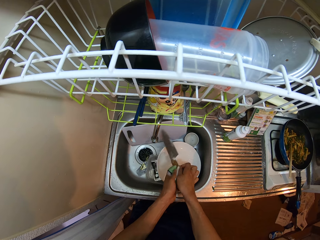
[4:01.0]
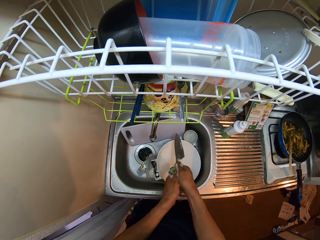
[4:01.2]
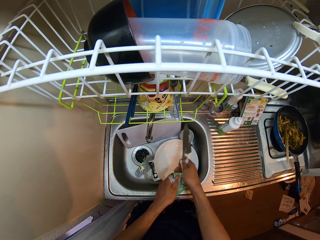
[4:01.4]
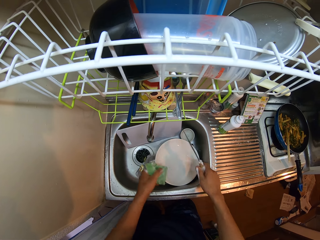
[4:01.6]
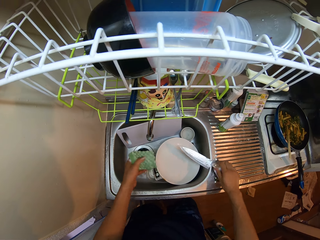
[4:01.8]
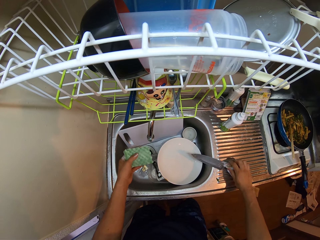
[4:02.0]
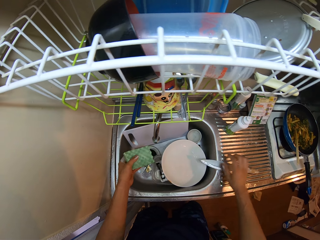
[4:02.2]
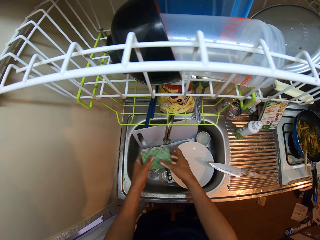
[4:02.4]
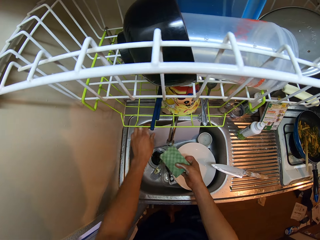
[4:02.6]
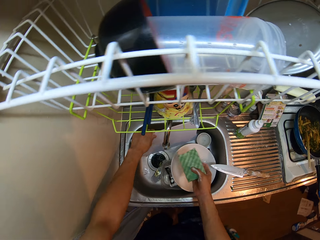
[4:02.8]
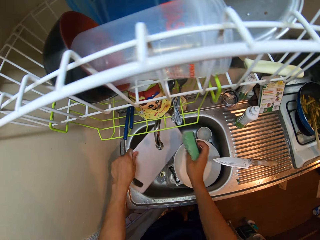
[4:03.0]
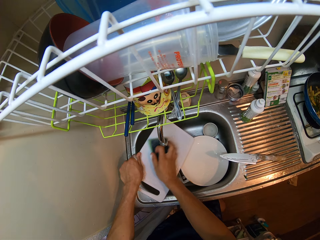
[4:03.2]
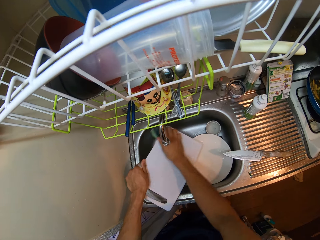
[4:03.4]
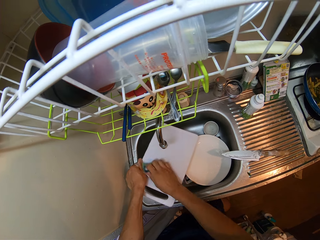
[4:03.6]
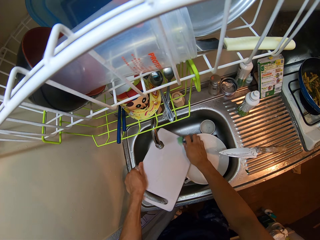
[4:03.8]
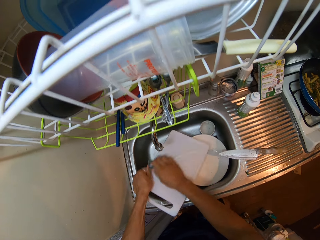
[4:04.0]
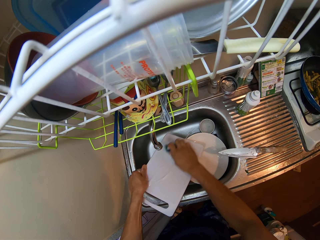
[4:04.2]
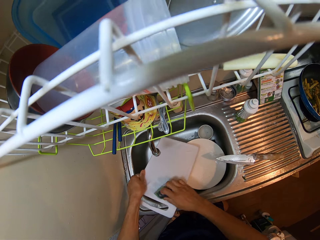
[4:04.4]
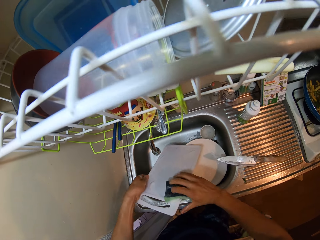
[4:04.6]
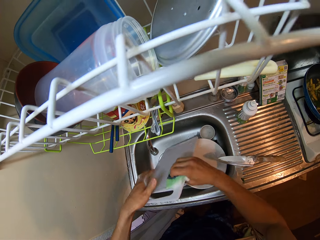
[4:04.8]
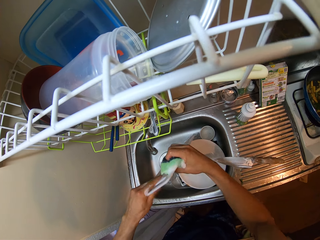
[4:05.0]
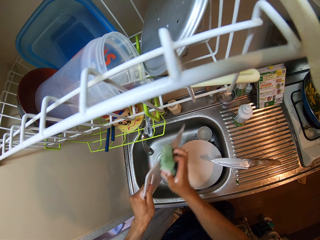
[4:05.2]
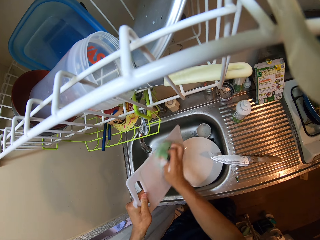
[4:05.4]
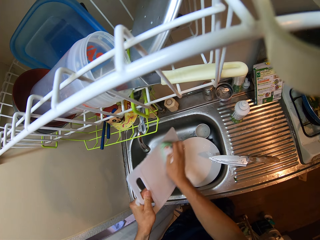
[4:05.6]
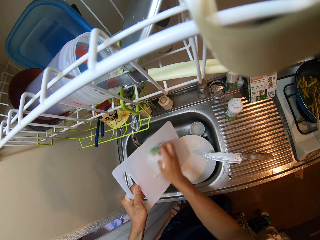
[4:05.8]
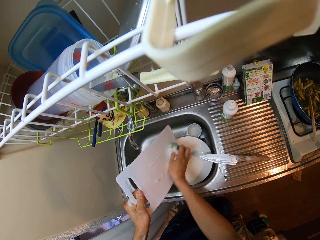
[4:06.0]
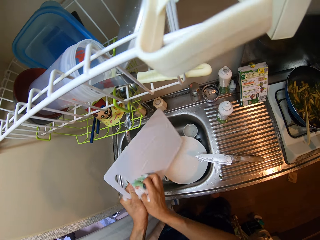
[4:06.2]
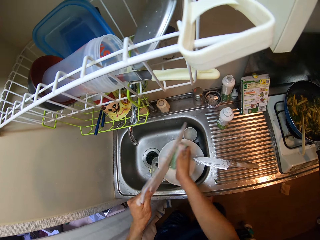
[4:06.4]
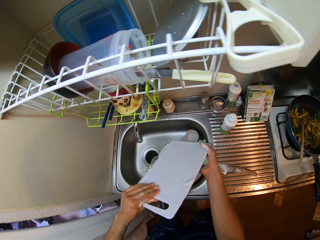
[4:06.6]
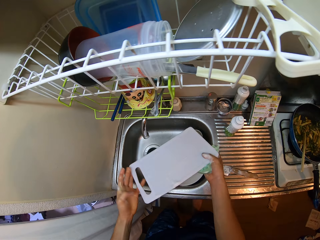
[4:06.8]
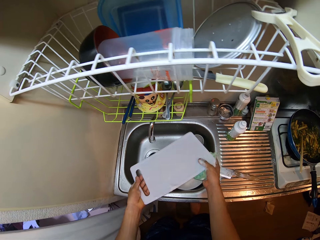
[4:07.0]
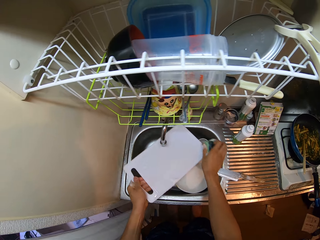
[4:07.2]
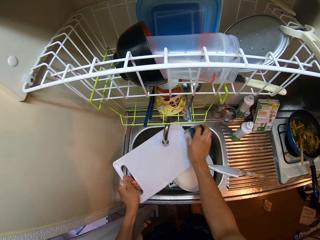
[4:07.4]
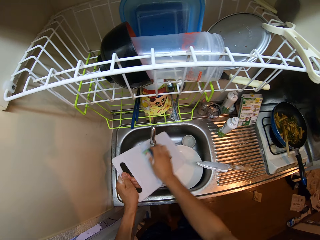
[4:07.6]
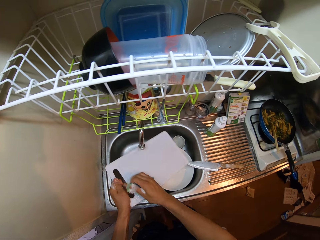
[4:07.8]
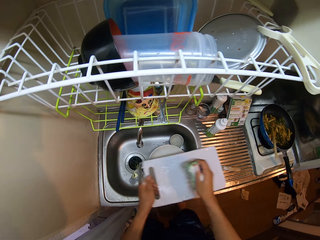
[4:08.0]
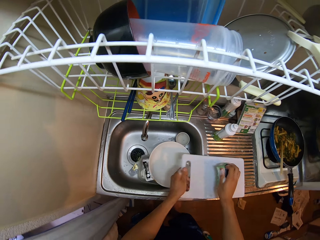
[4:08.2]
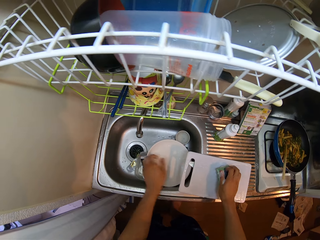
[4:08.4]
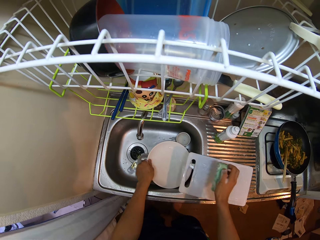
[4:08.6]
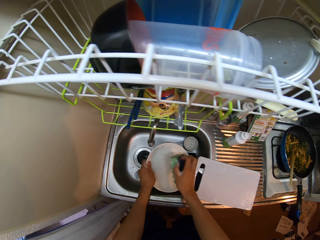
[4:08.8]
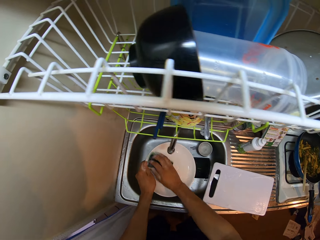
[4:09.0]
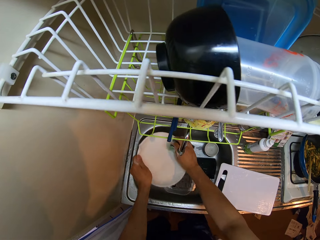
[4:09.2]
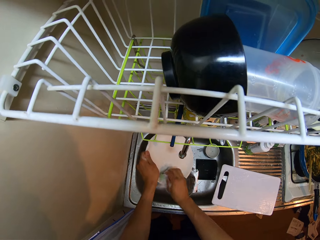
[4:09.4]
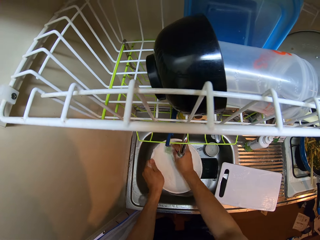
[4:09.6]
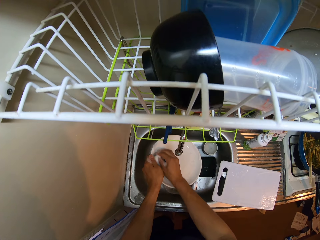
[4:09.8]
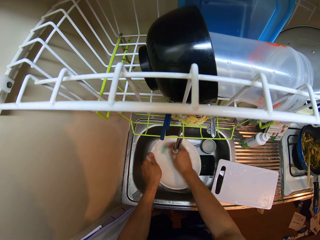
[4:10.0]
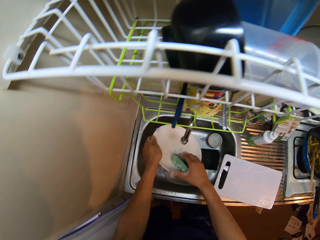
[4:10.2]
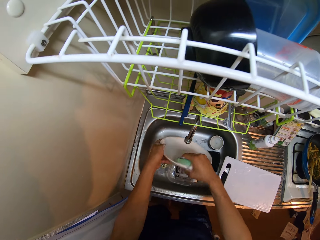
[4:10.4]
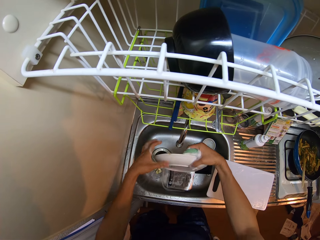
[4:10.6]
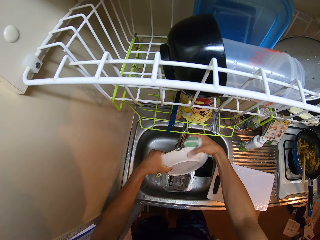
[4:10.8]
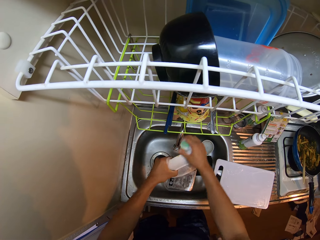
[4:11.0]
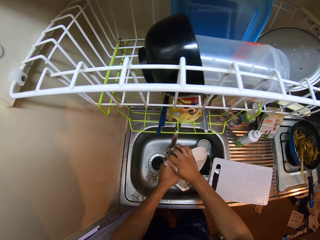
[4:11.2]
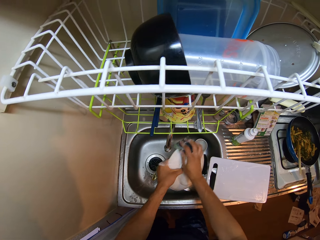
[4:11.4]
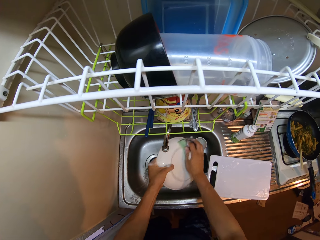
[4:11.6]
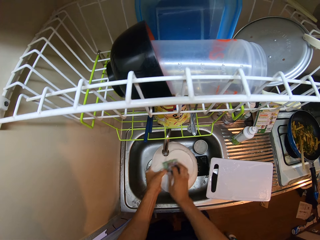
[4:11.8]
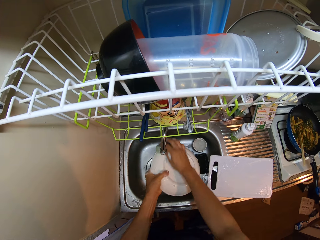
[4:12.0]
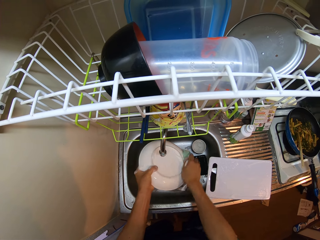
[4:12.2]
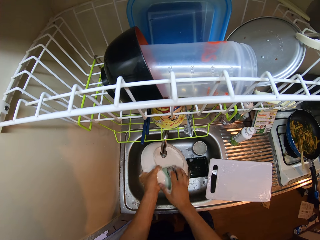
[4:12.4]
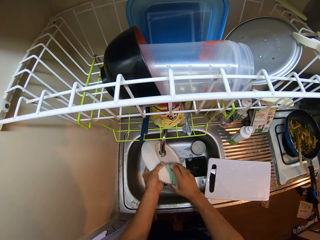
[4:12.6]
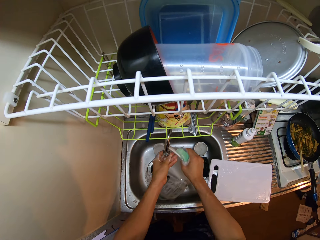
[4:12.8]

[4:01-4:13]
The camera wearer drops the knife on the kitchen sink. They wash the cutting board with the foam. They drop the cutting board on the kitchen sink. They wash the plate in the kitchen sink.

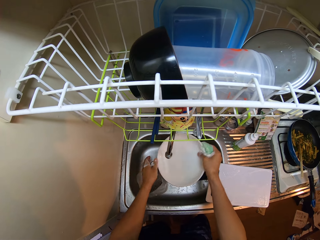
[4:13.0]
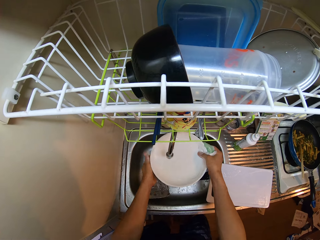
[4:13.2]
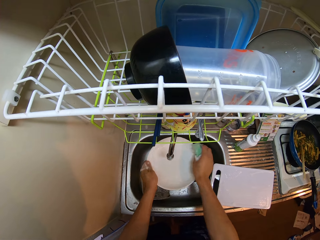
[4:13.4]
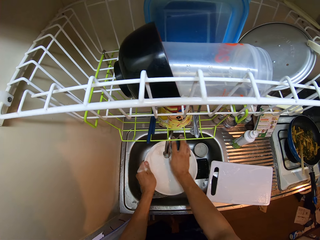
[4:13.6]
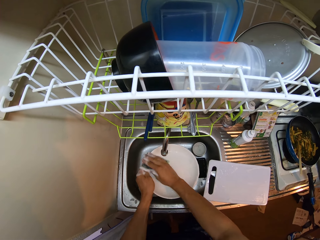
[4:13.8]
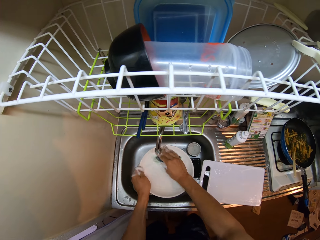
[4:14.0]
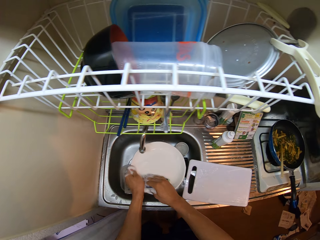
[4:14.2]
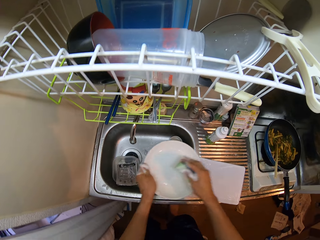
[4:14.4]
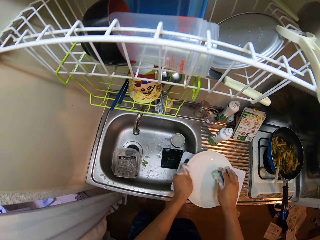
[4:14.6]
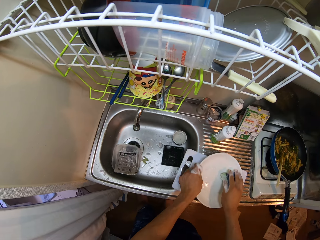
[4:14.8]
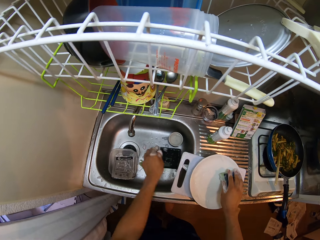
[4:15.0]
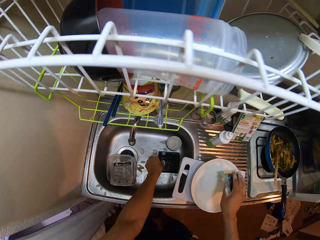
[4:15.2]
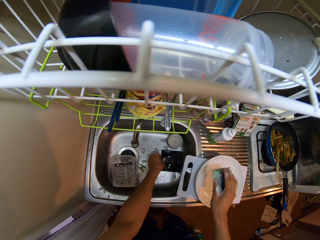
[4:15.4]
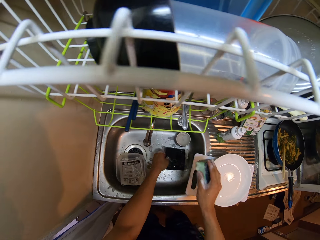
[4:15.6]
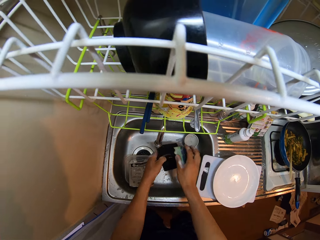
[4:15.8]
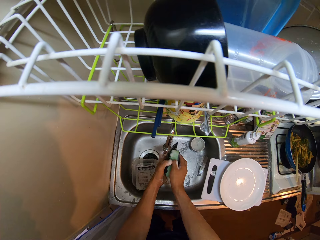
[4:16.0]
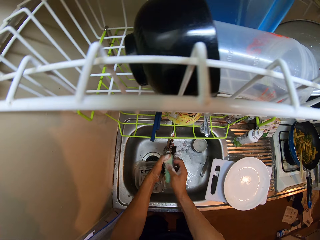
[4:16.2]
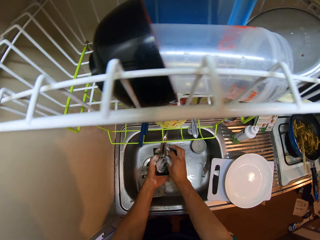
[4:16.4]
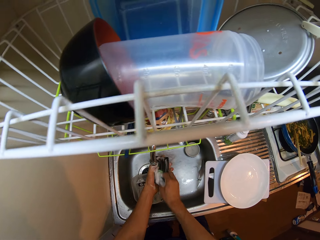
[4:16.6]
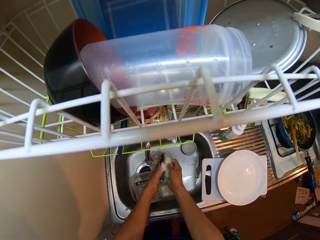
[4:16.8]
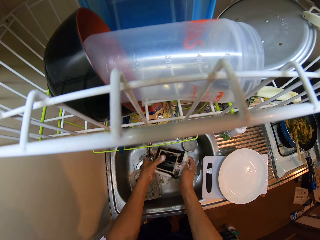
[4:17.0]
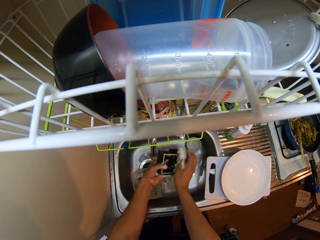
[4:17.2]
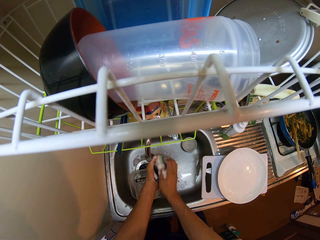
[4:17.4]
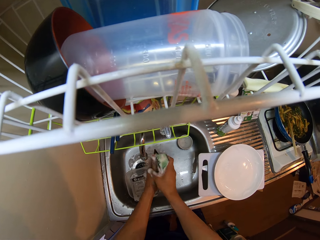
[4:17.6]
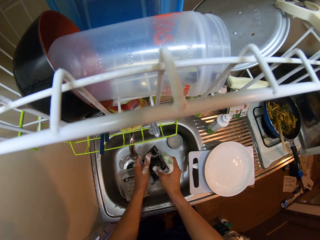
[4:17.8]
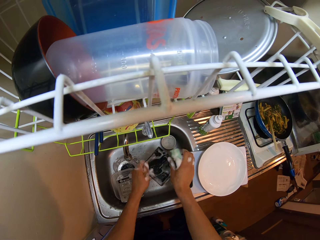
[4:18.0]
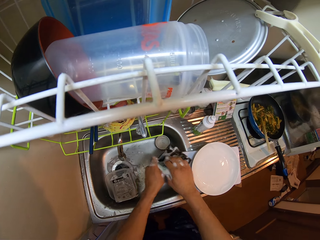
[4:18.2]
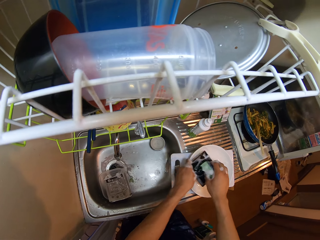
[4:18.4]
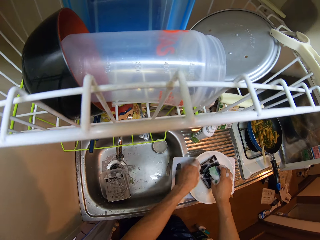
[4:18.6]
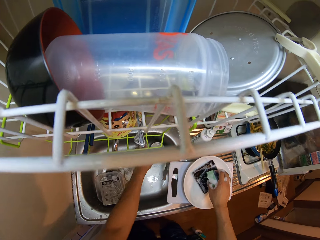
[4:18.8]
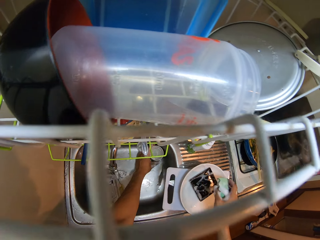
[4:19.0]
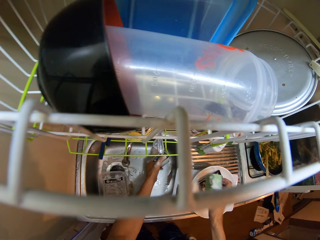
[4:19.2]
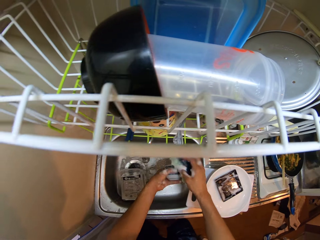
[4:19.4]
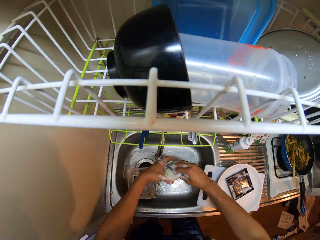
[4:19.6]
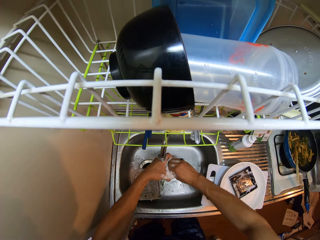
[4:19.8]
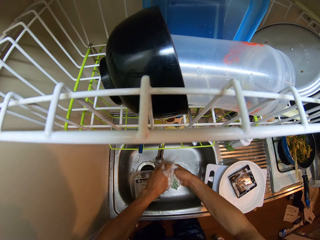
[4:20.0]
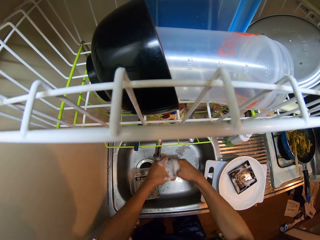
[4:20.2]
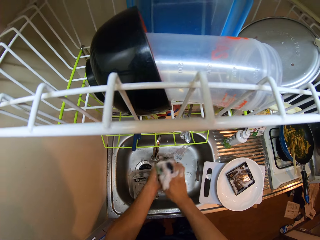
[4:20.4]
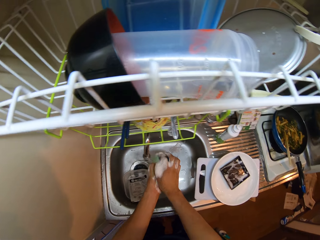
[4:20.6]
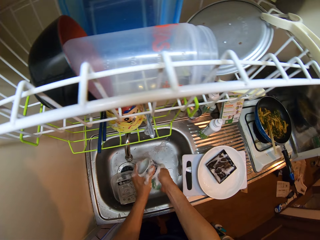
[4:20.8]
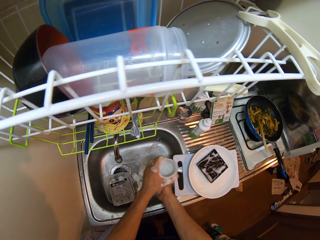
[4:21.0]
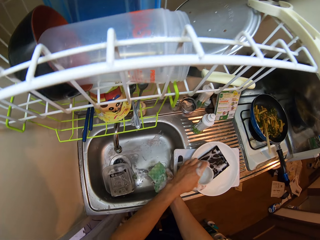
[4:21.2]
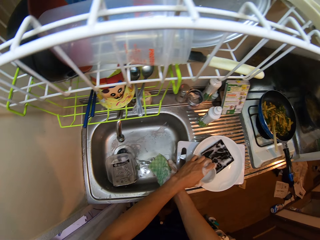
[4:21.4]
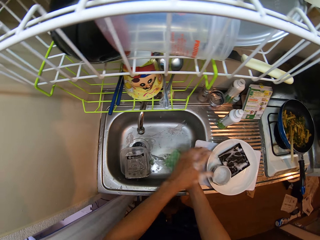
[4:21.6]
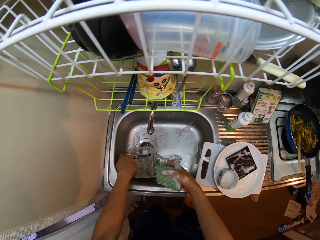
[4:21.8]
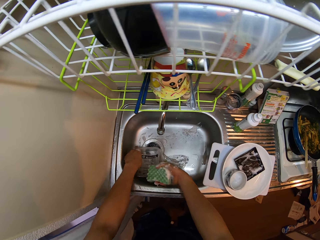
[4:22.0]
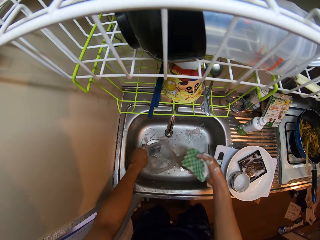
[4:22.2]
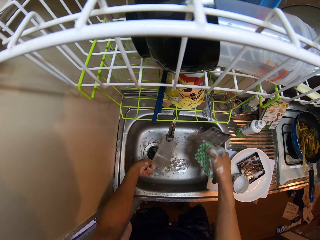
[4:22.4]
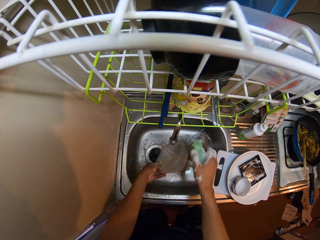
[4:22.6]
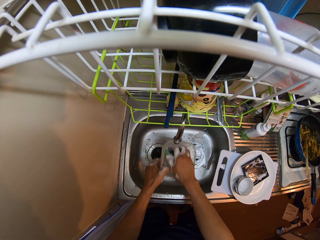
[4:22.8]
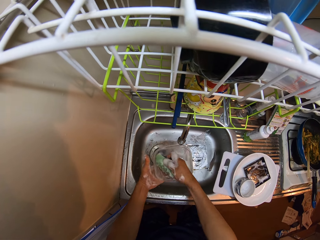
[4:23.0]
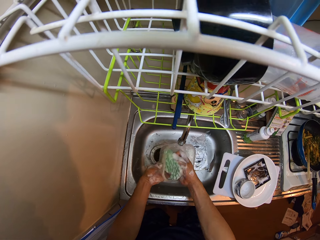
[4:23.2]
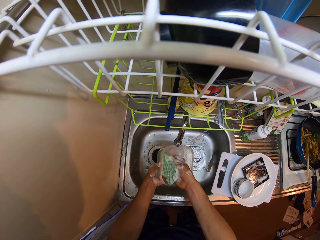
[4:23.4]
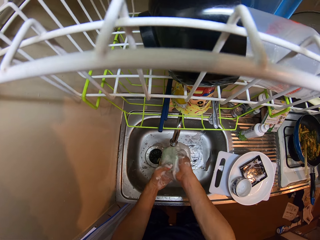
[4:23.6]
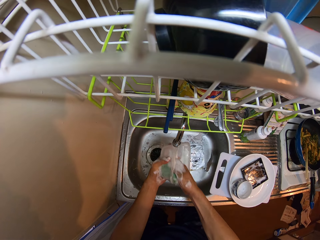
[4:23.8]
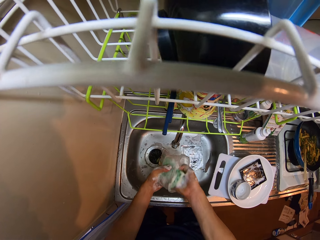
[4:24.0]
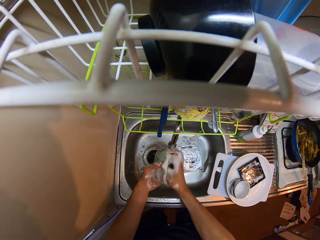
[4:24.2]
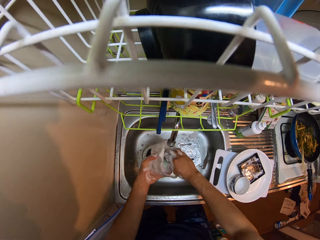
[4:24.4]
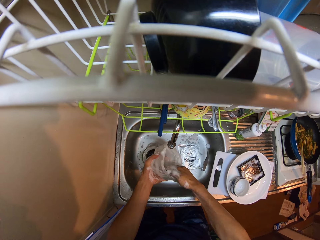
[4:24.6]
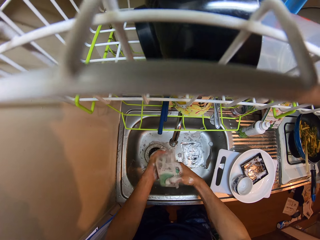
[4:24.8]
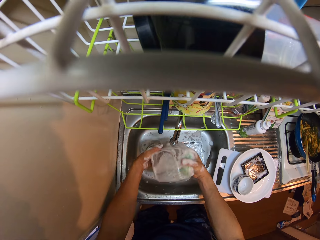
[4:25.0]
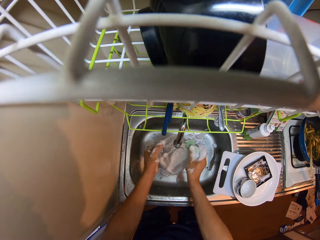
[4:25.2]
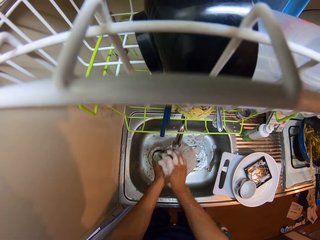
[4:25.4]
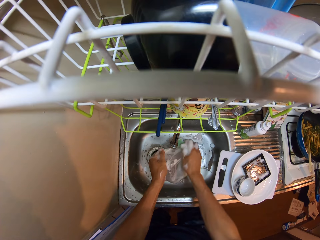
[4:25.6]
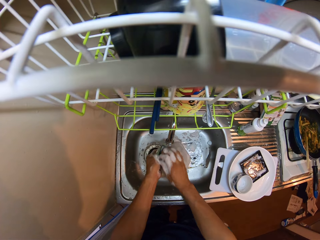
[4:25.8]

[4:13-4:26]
The camera wearer drops the plate on the kitchen sink. They wash a ring cake tray pan or saucer with the foam. They drop the ring cake tray pan on the kitchen sink. They wash a cup with the foam. They drop the cup on the plate. They wash a plastic bowl with the foam.
